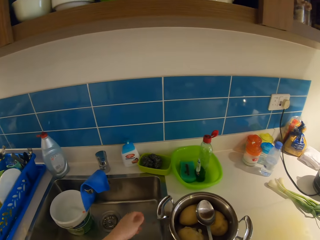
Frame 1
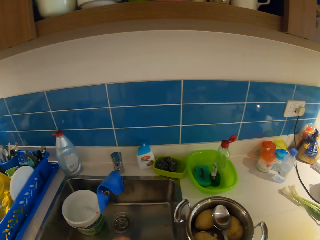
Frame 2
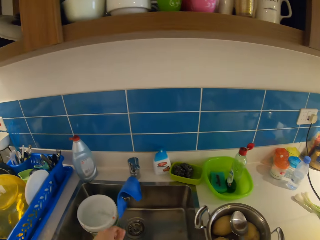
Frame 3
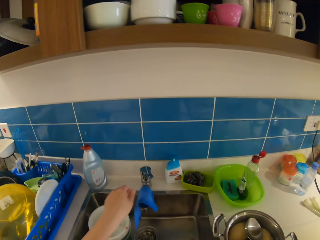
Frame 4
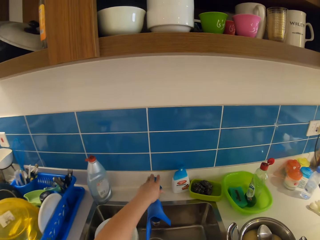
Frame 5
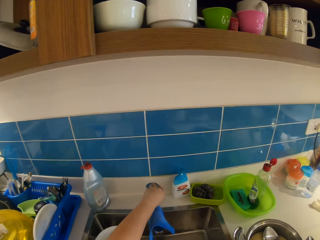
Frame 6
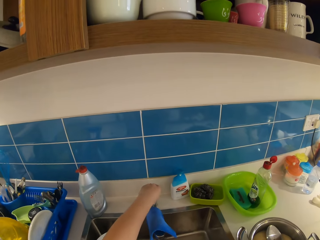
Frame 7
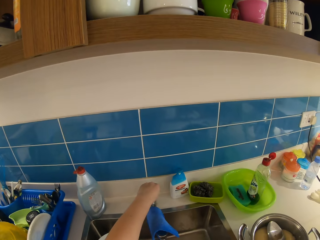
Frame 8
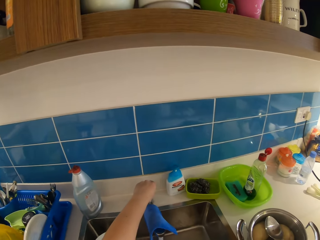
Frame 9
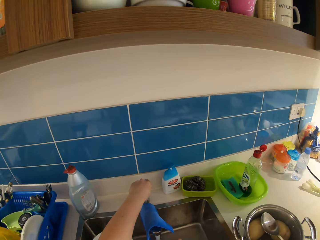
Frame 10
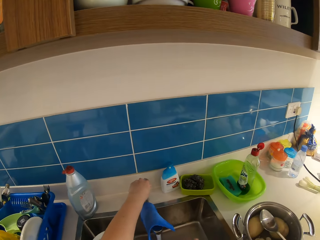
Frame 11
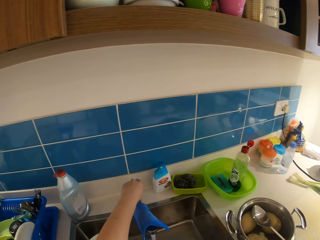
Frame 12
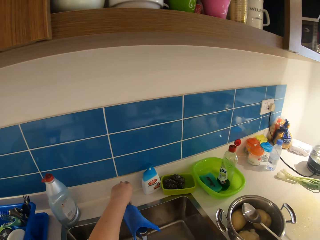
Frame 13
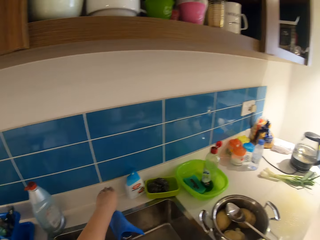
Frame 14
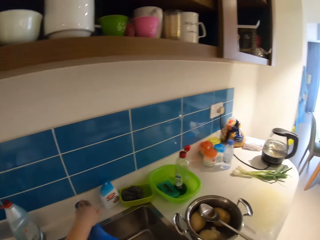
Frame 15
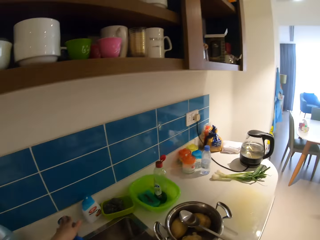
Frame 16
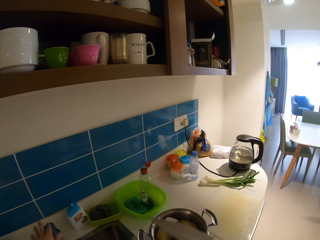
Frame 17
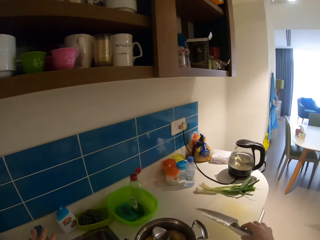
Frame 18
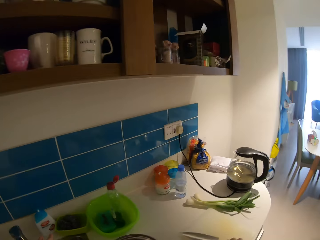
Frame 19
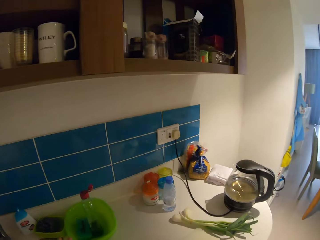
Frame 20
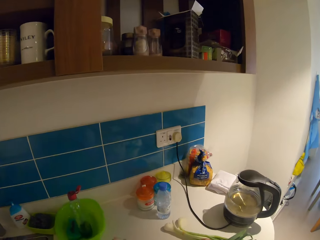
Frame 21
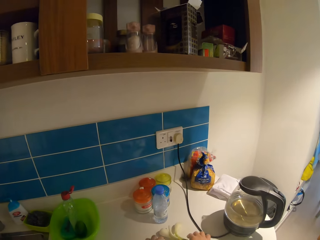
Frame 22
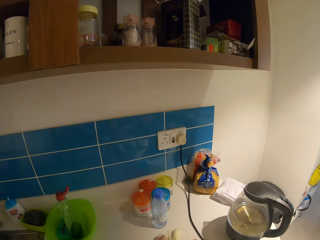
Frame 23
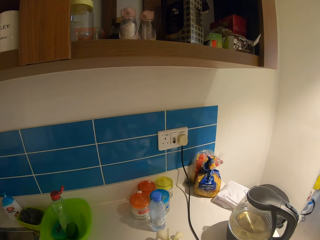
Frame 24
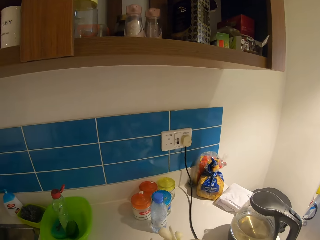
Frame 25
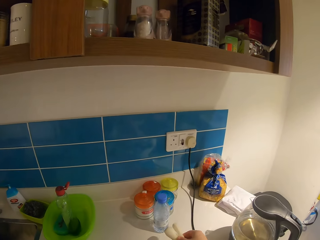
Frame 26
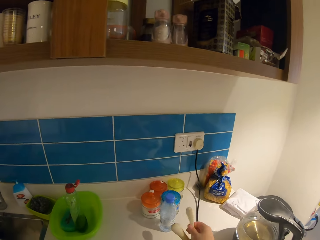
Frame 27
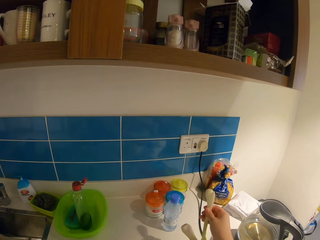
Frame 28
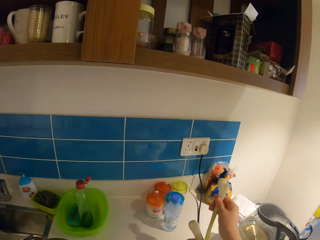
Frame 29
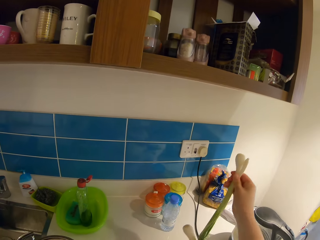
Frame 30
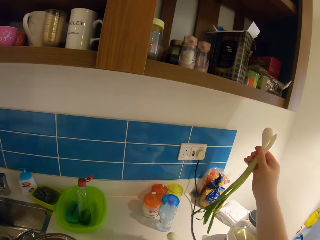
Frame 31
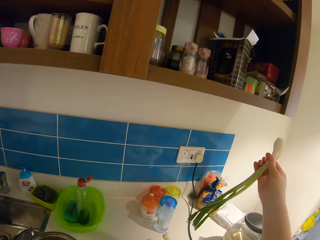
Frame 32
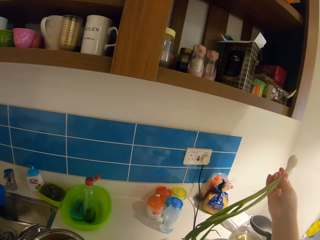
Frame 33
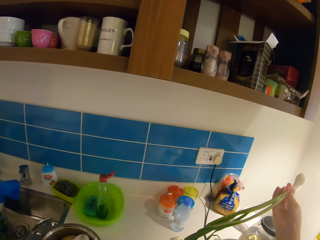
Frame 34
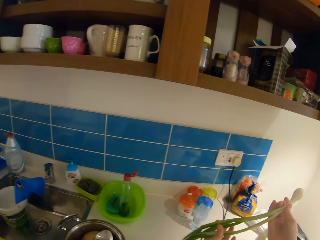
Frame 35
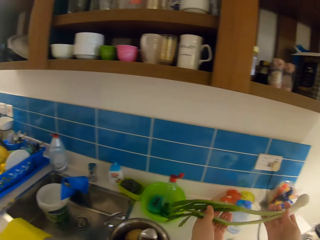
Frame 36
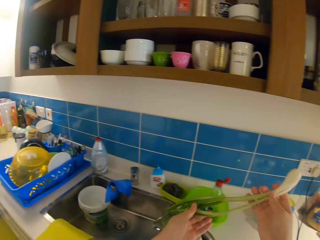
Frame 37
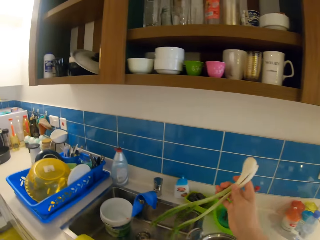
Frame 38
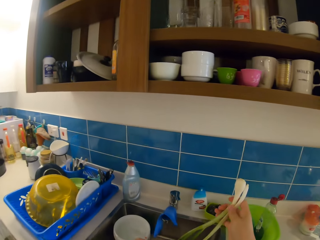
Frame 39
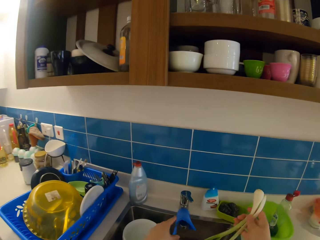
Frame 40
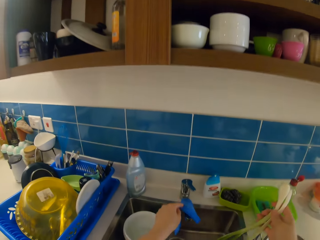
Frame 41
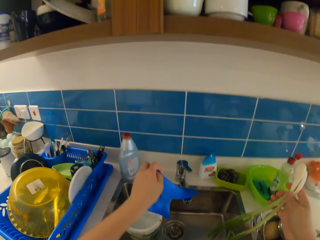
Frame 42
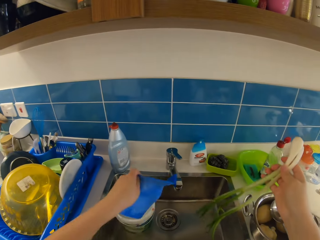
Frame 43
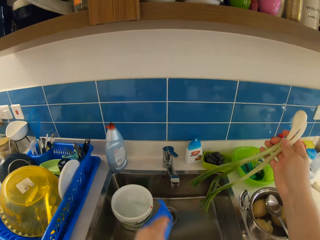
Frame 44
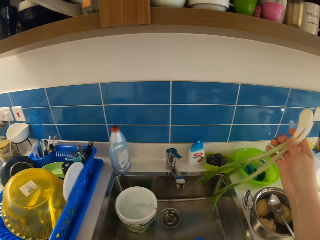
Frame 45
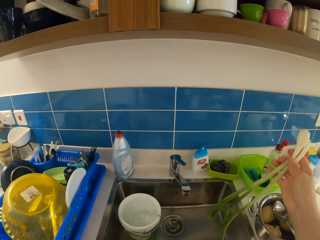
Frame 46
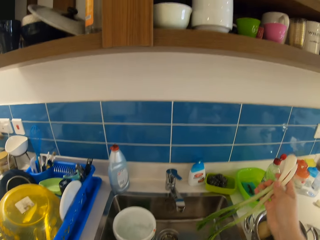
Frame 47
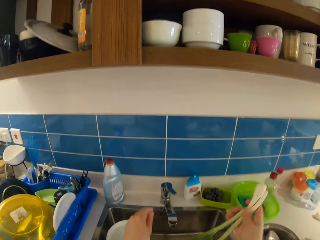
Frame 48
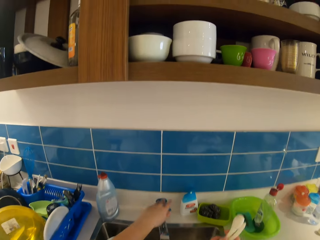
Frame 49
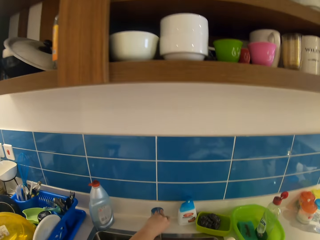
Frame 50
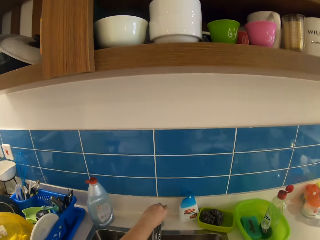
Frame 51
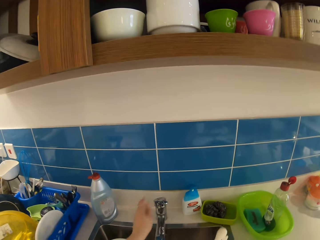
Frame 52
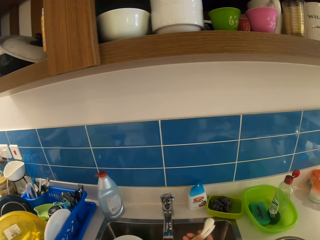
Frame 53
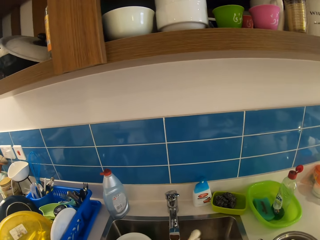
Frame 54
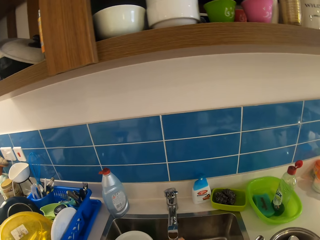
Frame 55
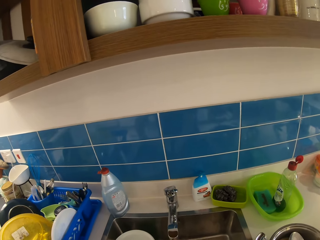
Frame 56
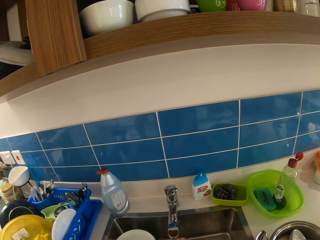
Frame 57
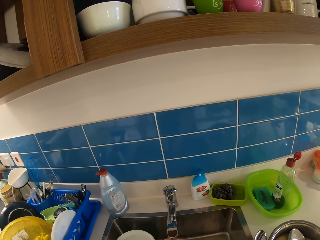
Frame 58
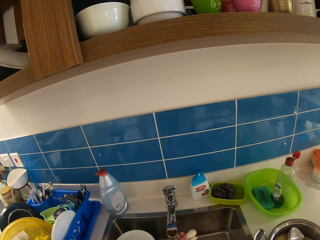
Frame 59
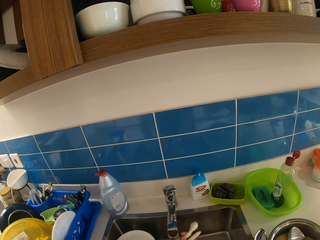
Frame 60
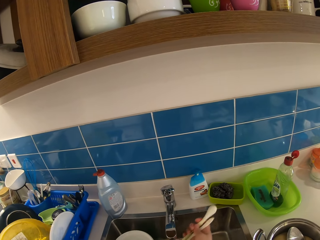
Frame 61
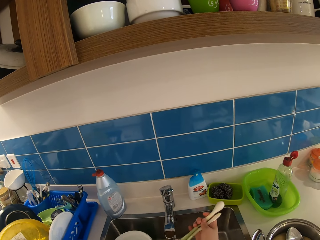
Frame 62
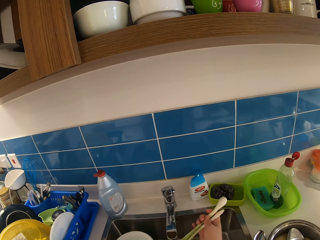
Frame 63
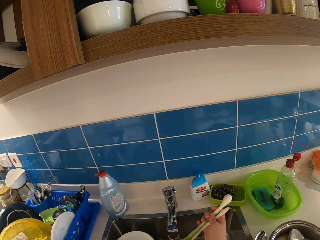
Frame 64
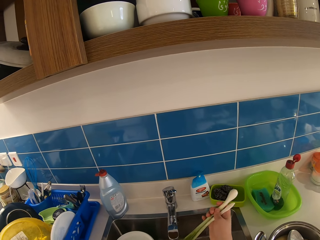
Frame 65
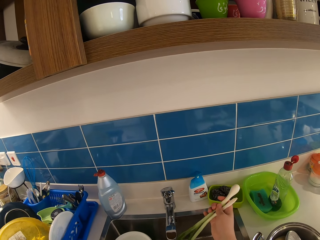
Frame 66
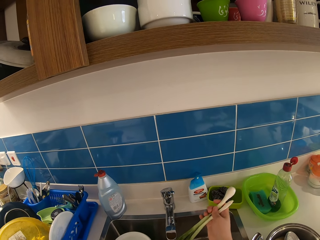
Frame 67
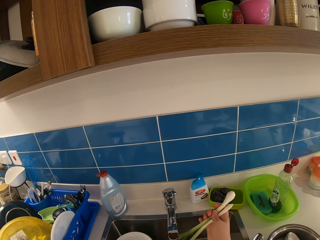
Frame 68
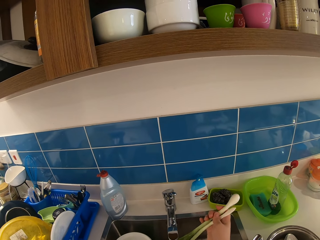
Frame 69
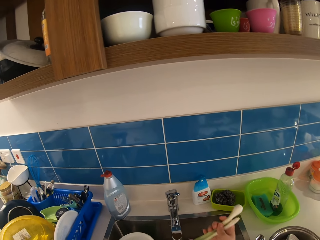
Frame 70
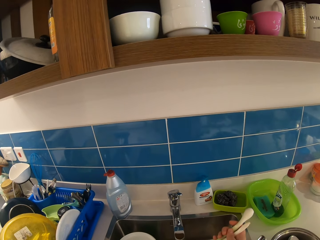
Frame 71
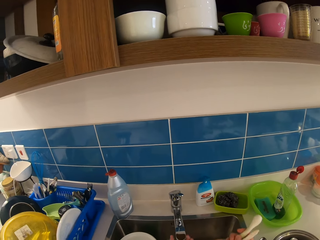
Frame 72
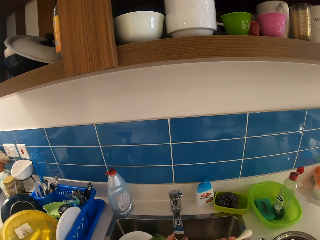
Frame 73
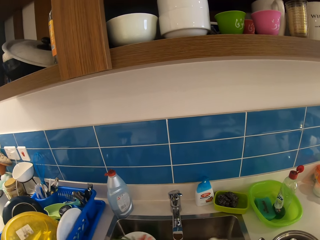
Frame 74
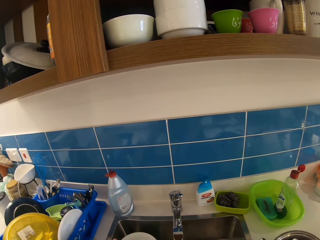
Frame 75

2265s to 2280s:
The camera wearer pushes the cooking pot and makes a step. She turns on the tap with her left hand. She rinses the knife with her right hand. She turns off the tap with her left hand. She drops the knife on the counter with her right hand. She makes a step. She takes a spring onion from the counter with her right hand. She pulls one onion. She makes a step. She takes a napkin from the tap with her left hand. She drops the napkin on the sink. She turns on the tap with her left hand. She rinses the spring onion with both hands.

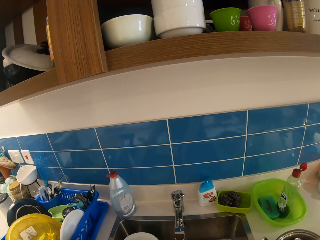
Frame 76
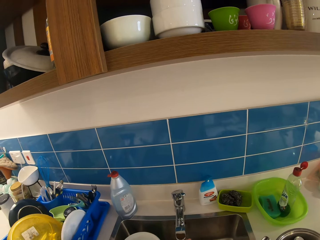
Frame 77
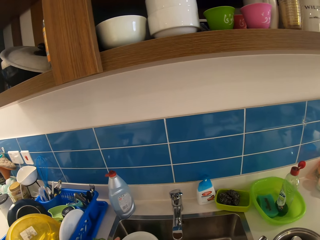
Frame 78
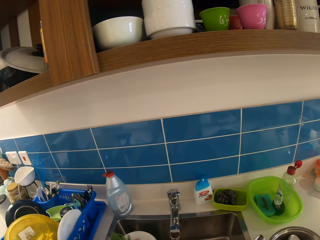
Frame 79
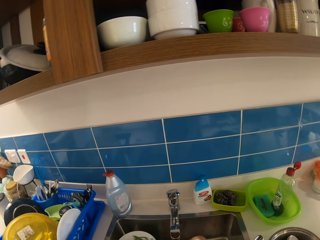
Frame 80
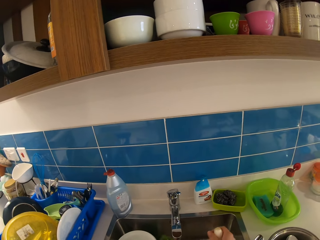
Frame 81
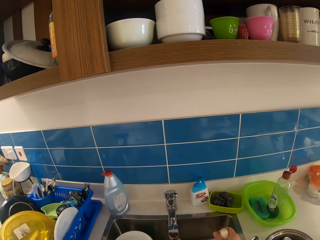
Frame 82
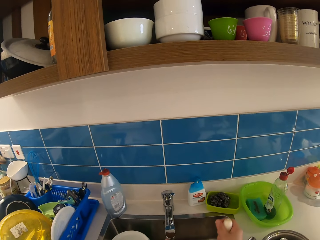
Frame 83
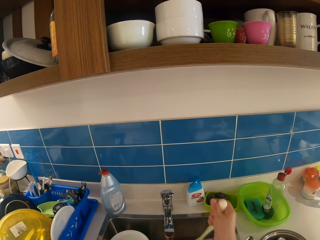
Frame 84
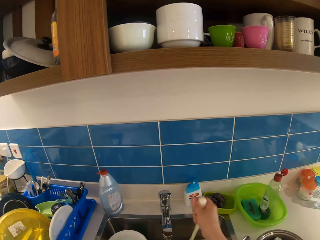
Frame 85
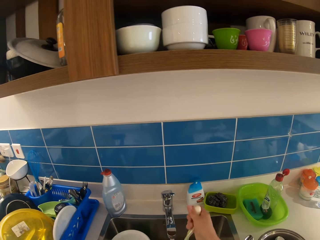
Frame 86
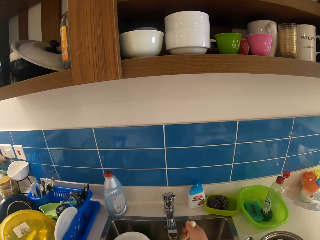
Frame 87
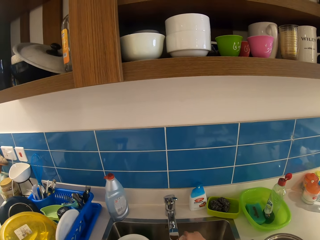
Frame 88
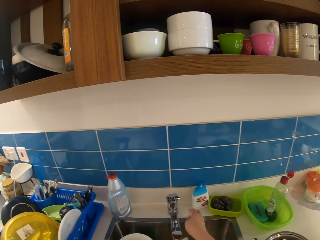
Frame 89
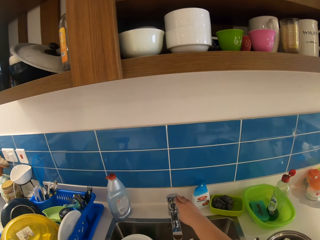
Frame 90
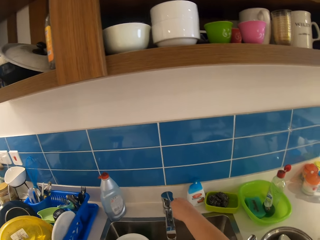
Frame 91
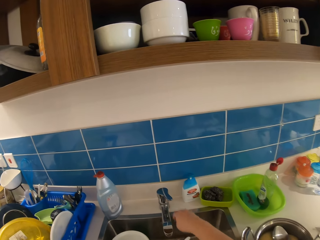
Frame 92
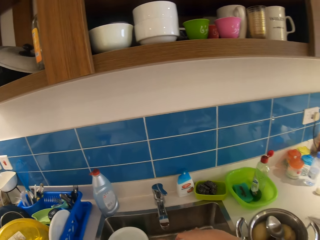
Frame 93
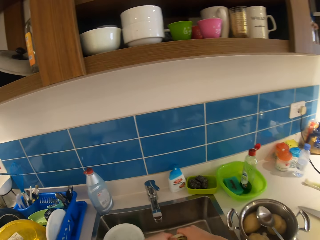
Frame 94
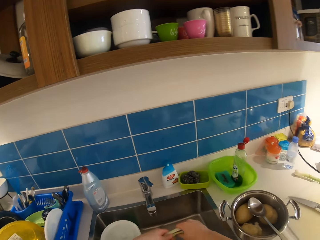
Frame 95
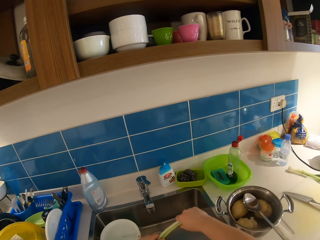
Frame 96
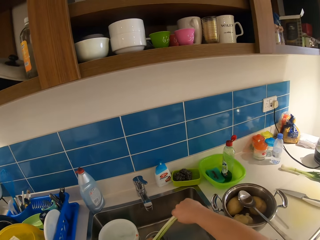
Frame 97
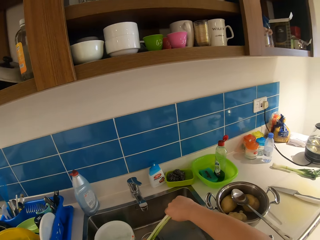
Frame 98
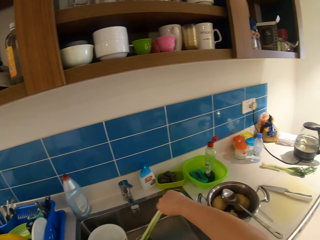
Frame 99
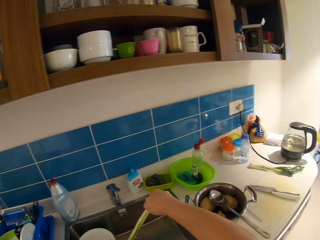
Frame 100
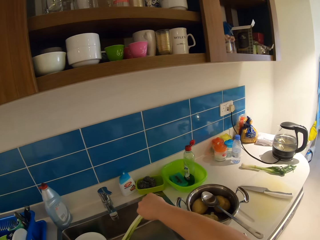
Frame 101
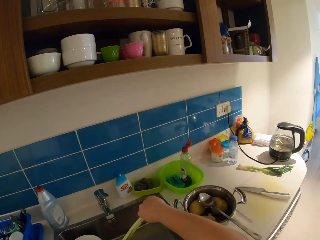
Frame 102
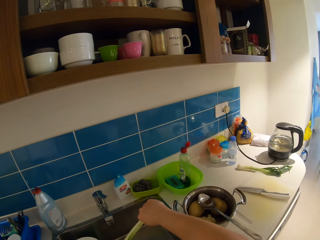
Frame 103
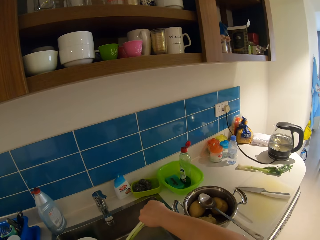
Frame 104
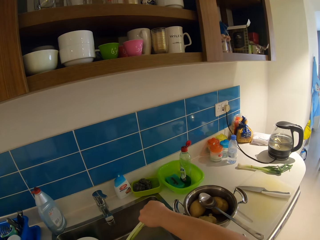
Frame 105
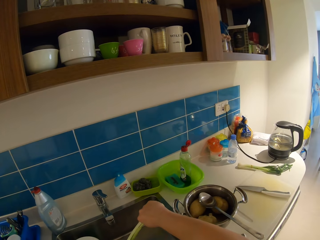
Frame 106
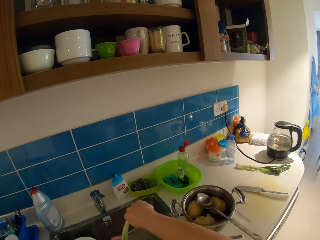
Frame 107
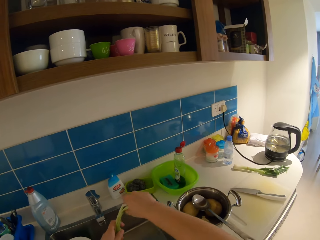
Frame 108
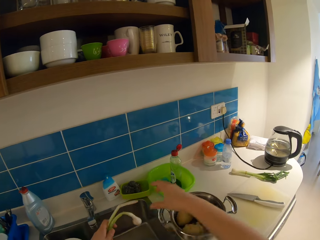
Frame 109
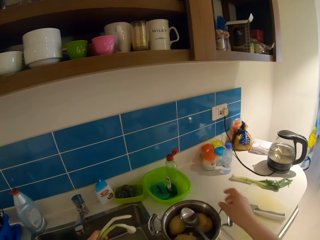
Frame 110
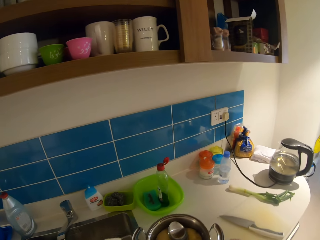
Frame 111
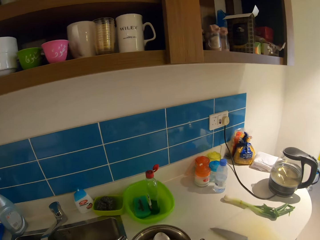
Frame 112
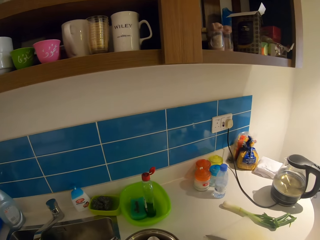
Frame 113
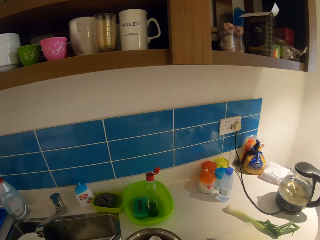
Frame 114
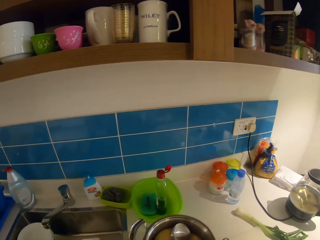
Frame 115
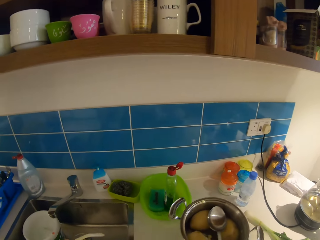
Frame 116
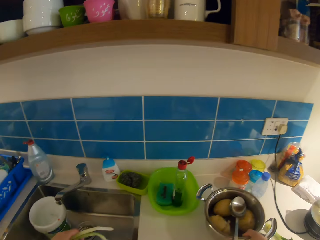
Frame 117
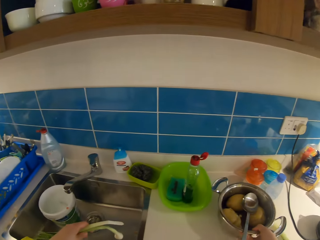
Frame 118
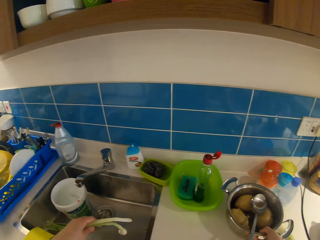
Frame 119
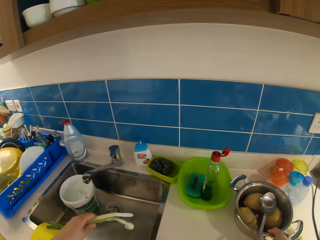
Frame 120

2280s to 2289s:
The camera wearer turns off the tap with her right hand. She squeezes the onion. She lets go of the onion with the right hand. She makes a step. She moves a pot on the counter with her right hand. She carries the pot.
